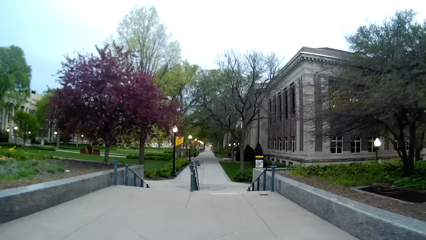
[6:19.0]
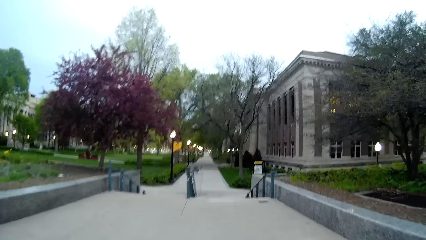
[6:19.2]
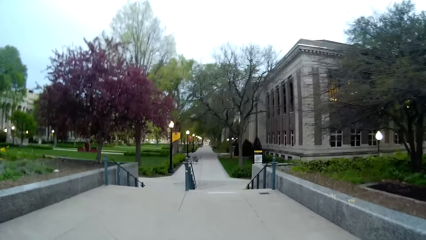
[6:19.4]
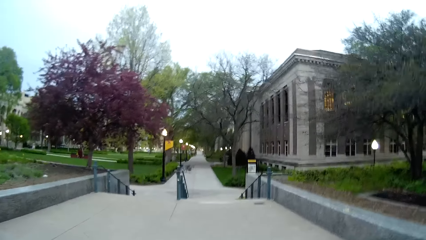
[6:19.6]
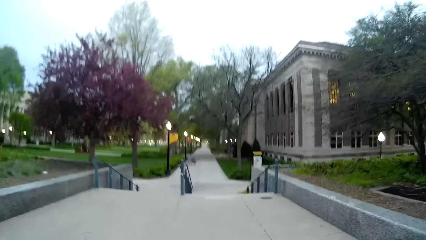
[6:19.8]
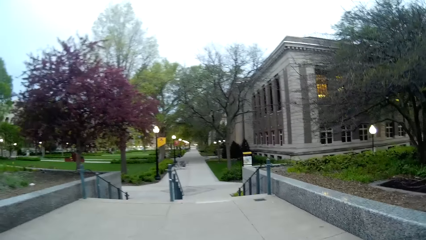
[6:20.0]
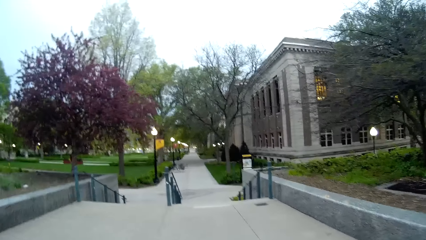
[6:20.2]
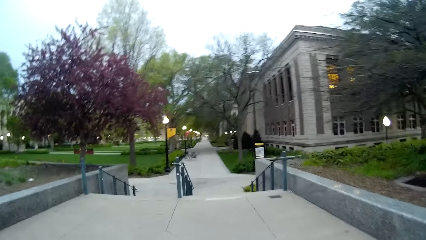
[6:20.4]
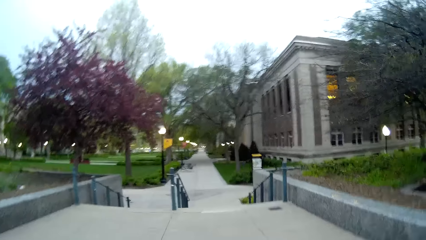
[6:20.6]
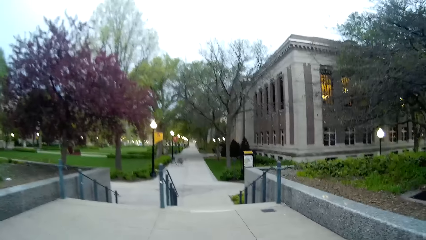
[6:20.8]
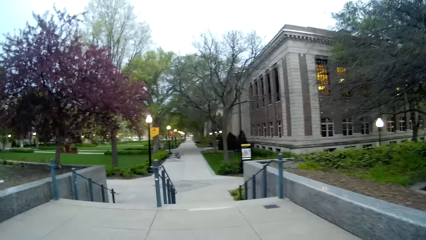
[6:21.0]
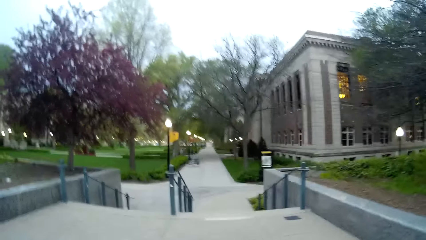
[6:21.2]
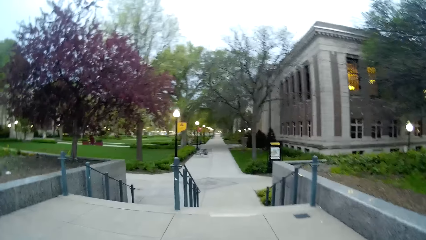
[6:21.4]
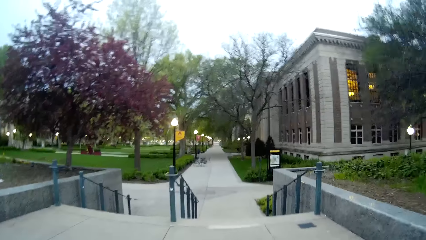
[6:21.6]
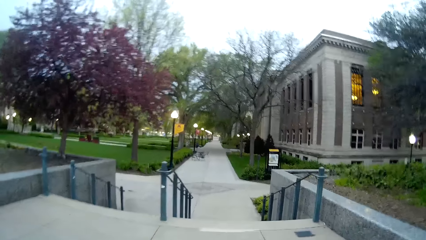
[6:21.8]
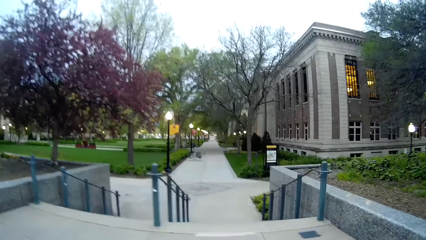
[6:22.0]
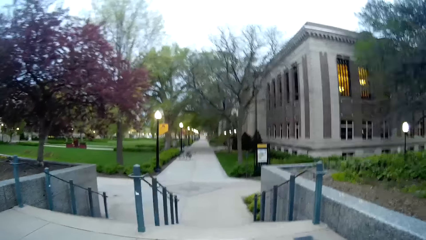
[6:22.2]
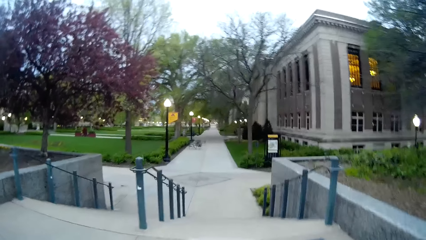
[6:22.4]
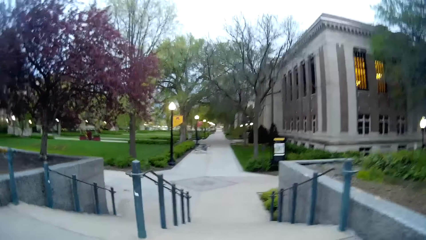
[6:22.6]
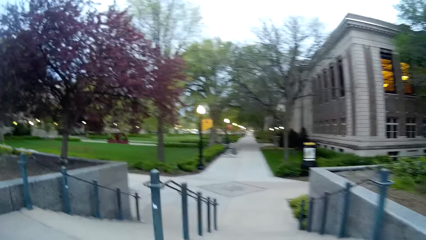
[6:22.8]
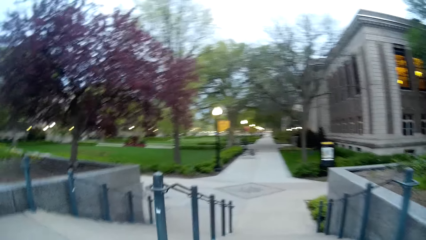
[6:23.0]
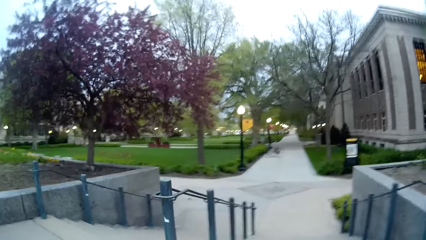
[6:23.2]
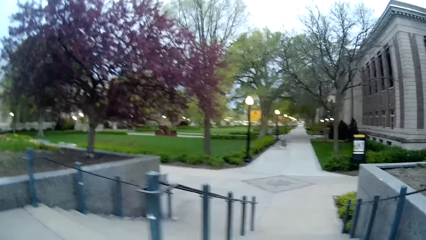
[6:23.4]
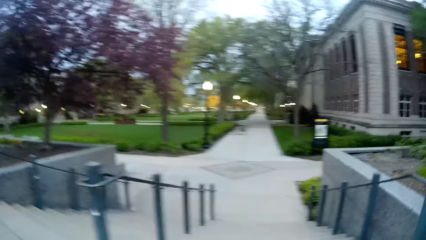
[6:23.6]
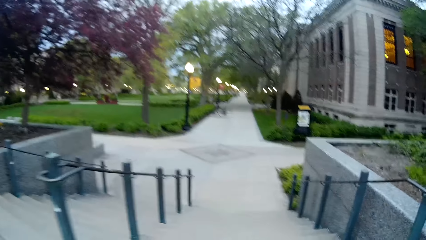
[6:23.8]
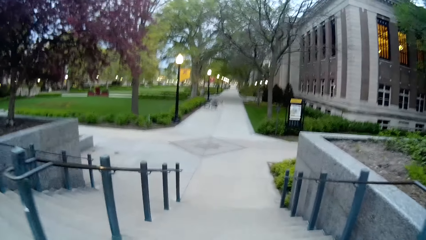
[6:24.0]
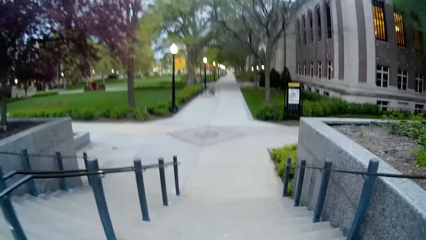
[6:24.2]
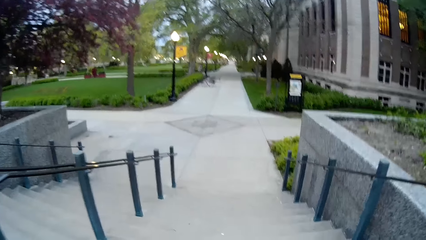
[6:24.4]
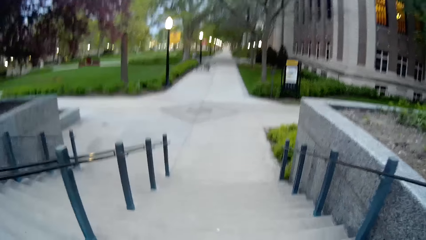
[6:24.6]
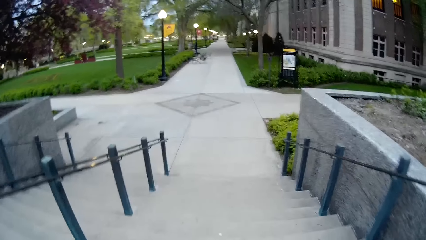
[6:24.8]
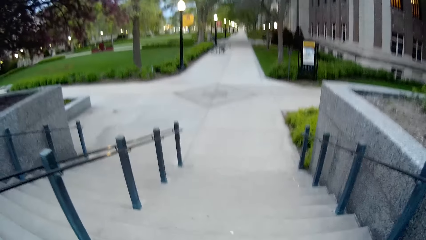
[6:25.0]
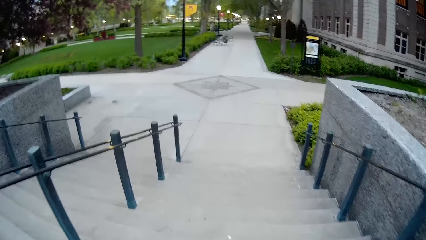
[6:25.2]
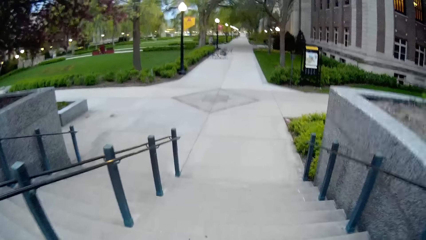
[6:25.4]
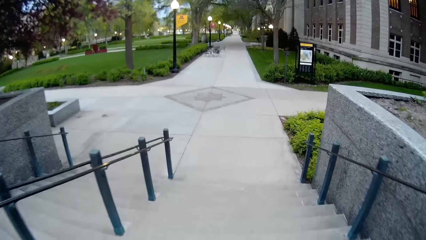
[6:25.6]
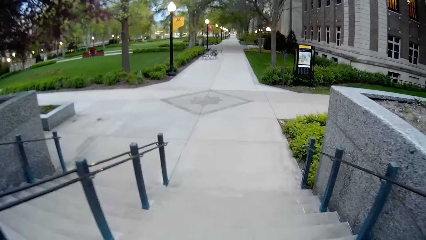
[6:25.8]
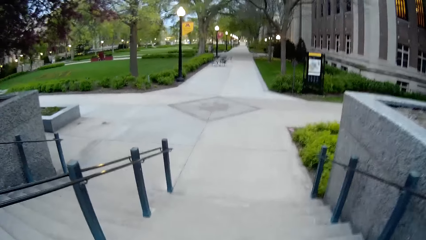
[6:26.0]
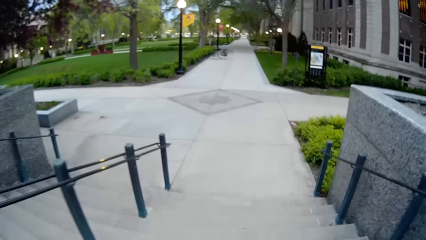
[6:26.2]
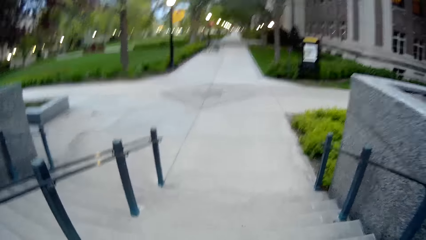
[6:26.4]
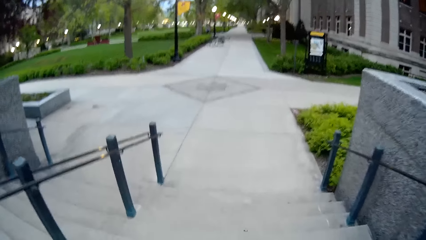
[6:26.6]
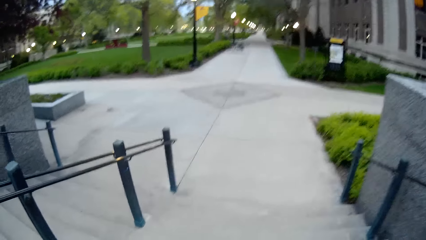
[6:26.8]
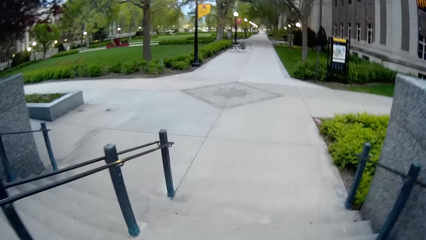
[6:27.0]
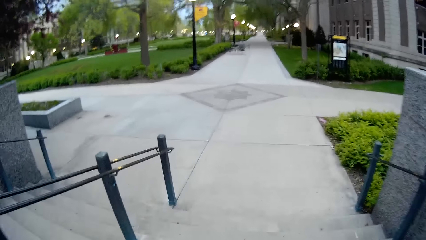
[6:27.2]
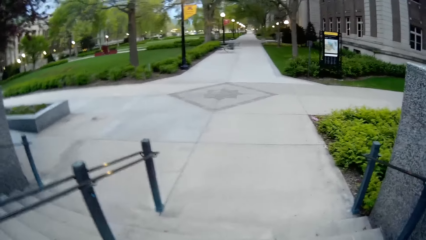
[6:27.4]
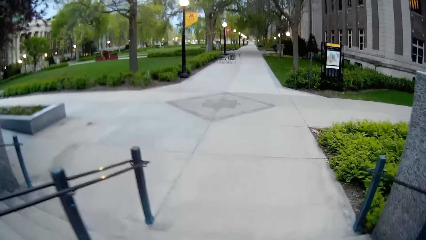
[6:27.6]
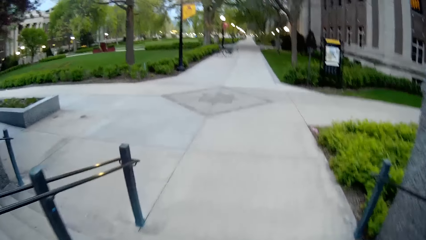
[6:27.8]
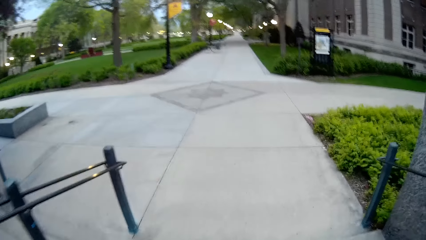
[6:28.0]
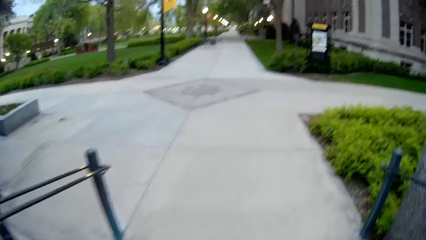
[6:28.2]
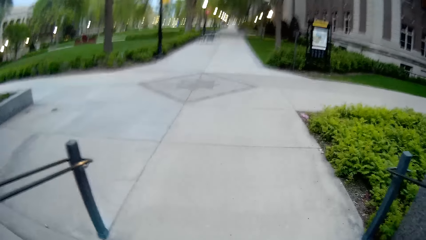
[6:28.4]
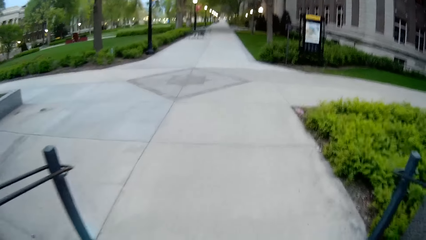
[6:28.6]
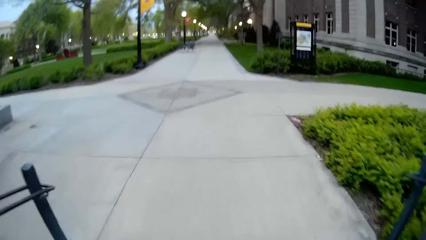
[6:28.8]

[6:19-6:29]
The camera wearer goes down the stairs.

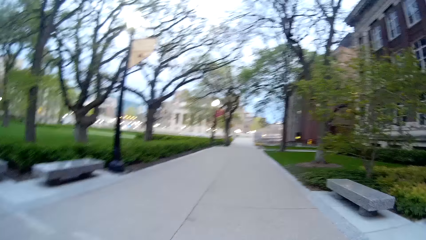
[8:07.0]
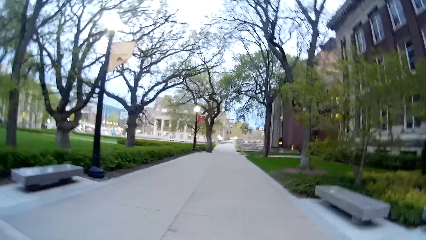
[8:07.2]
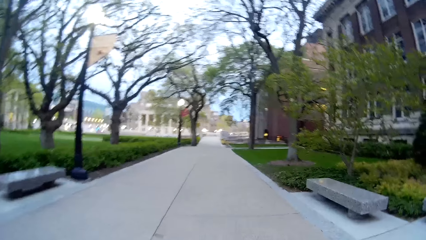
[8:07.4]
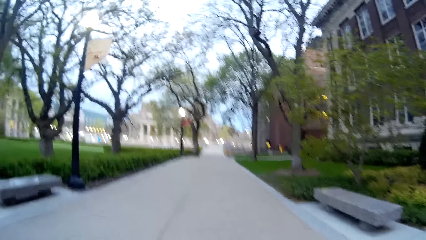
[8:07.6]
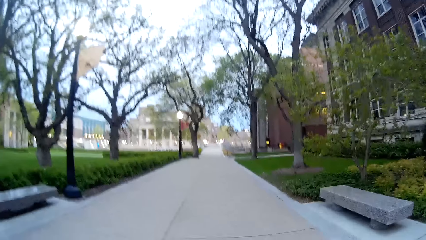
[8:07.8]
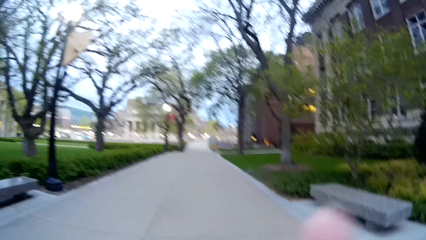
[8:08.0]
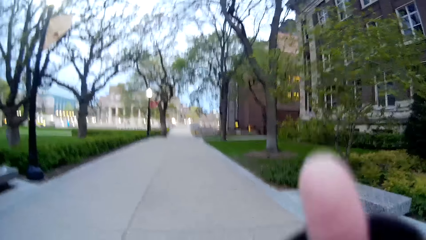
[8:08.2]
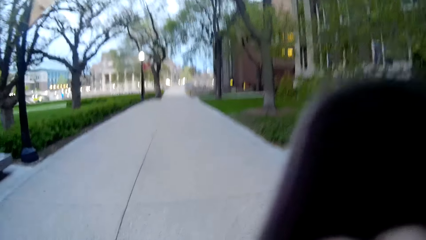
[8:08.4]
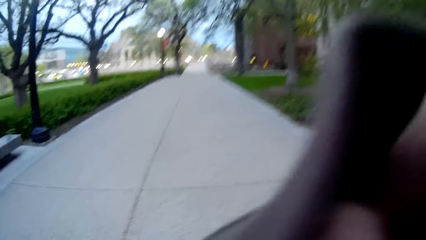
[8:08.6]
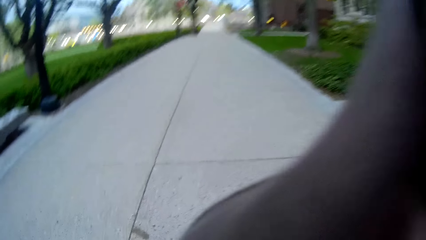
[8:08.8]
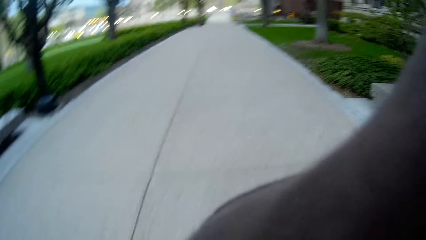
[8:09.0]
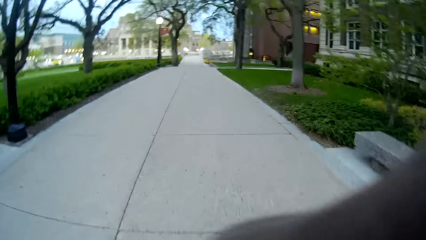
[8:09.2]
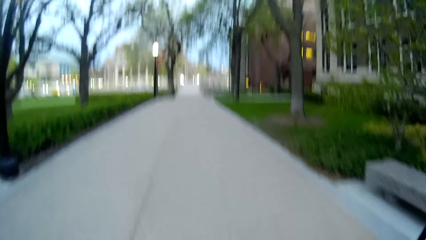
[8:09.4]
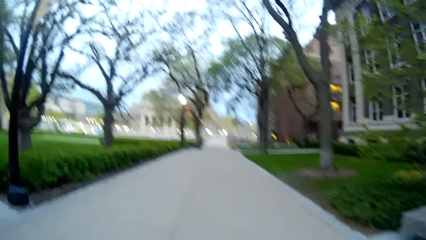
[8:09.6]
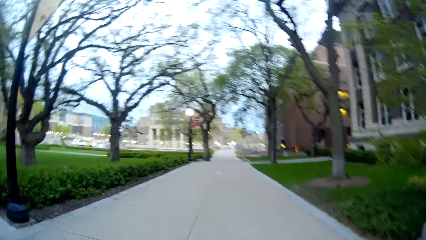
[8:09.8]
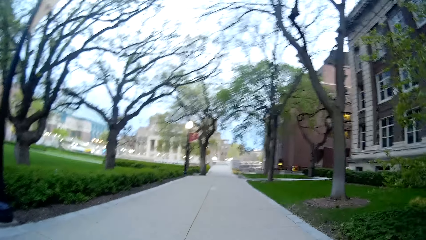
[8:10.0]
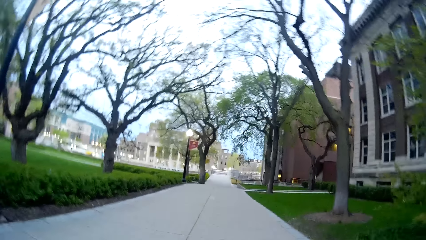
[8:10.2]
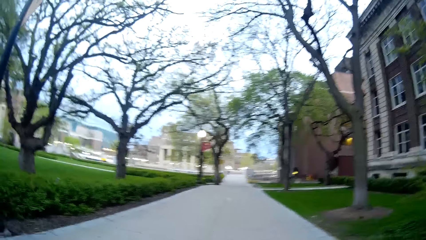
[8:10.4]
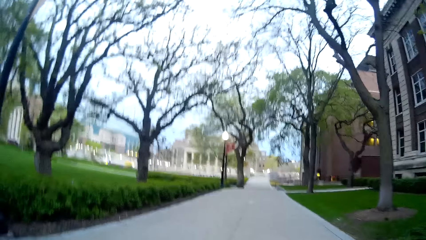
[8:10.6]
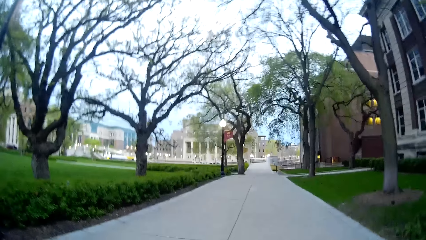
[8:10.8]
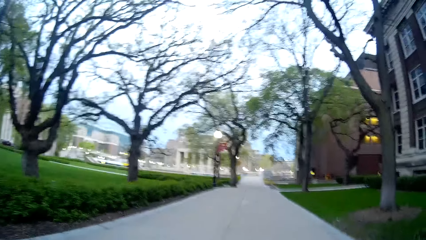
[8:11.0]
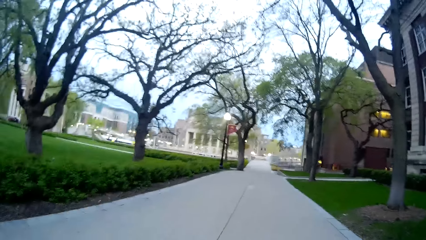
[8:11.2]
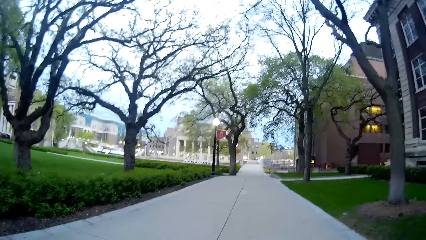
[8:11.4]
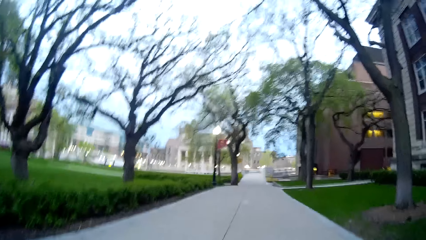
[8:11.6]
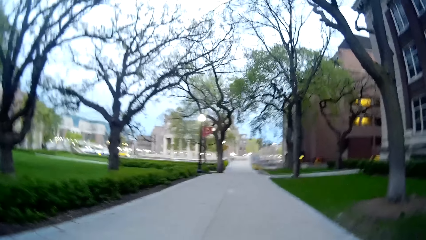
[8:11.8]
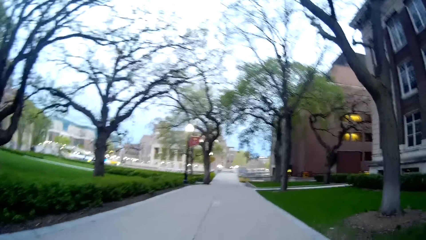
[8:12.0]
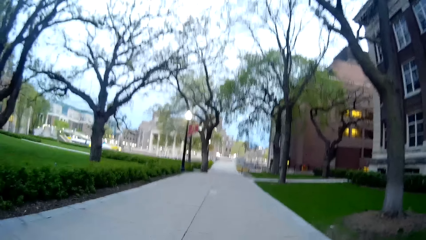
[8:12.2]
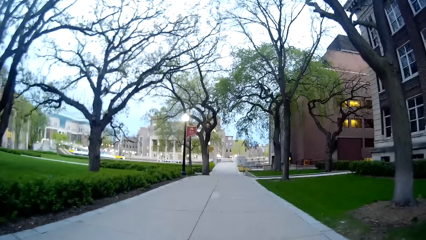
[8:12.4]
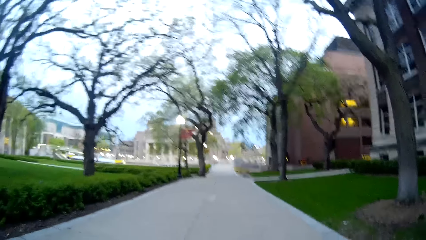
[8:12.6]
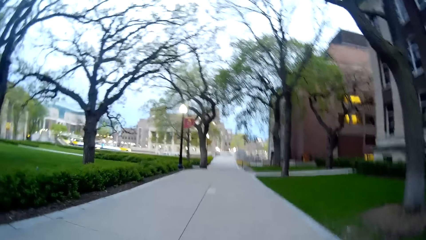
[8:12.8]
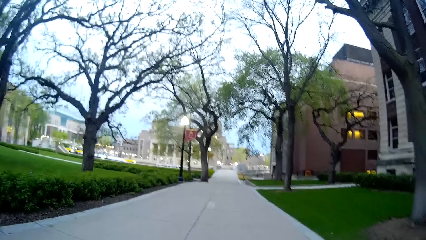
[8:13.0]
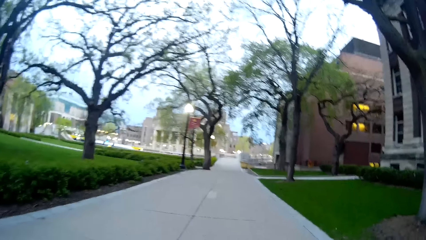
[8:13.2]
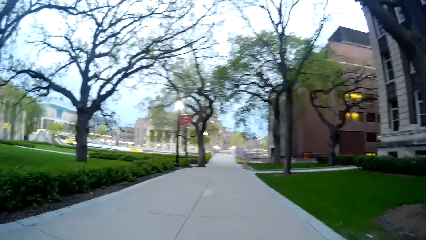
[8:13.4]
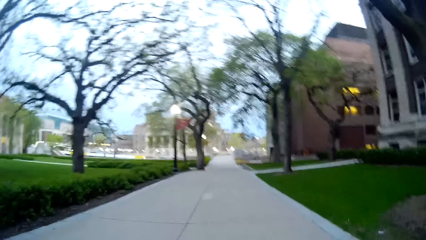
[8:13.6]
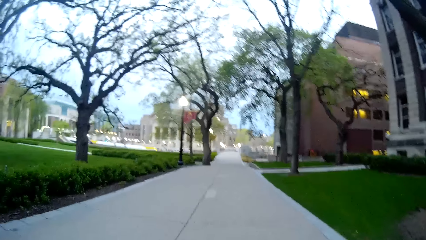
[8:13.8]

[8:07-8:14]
The camera wearer adjusts the camera with his right hand.
